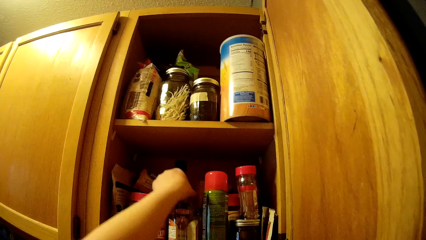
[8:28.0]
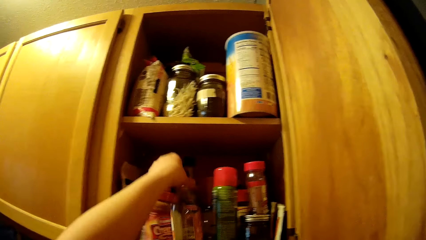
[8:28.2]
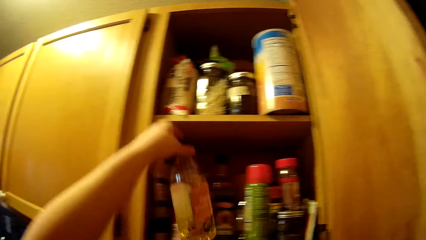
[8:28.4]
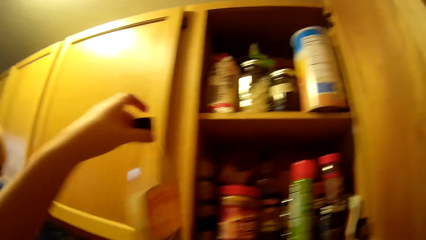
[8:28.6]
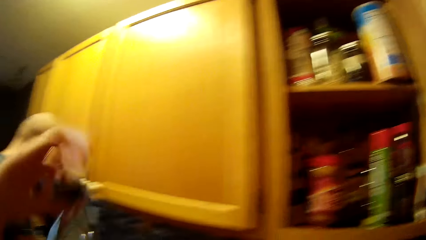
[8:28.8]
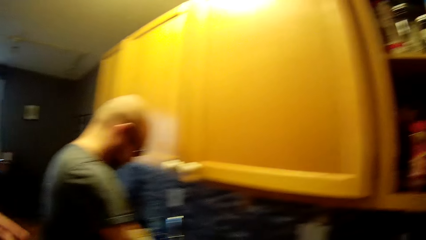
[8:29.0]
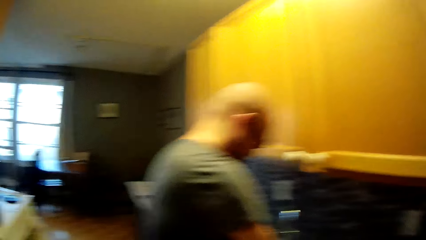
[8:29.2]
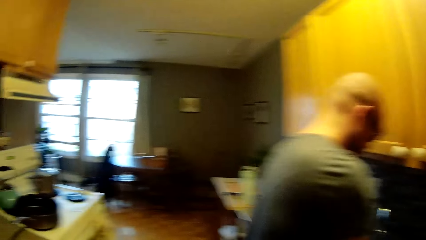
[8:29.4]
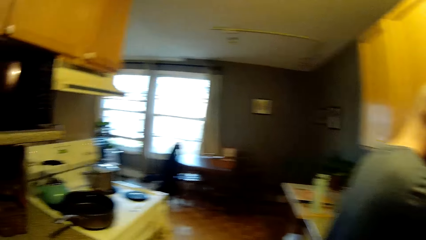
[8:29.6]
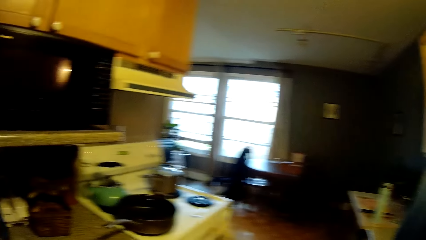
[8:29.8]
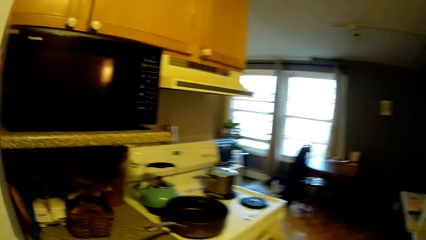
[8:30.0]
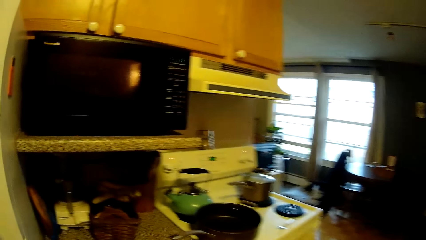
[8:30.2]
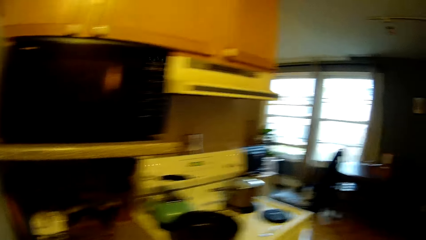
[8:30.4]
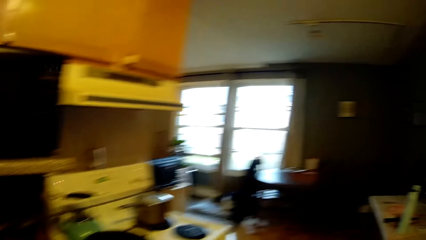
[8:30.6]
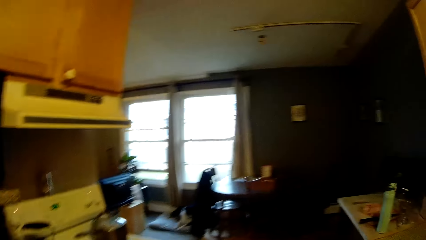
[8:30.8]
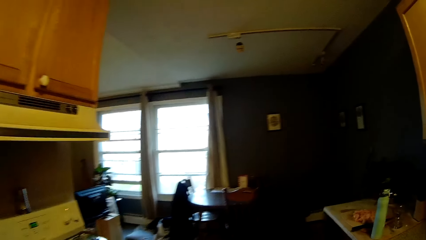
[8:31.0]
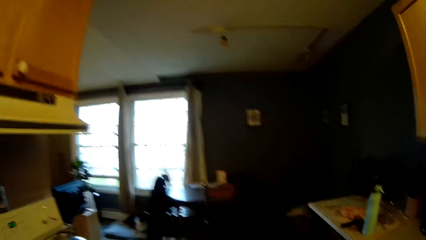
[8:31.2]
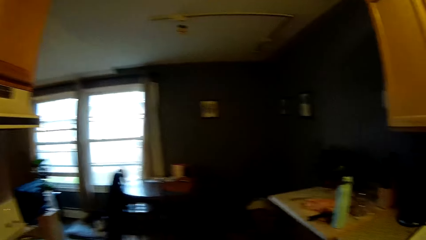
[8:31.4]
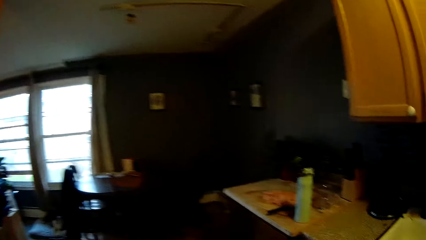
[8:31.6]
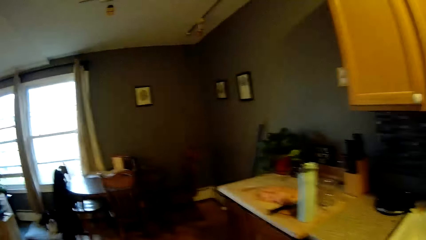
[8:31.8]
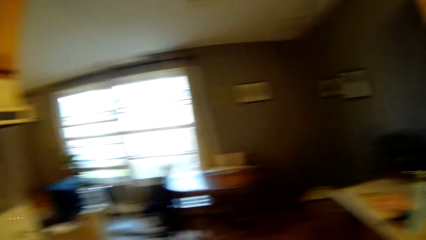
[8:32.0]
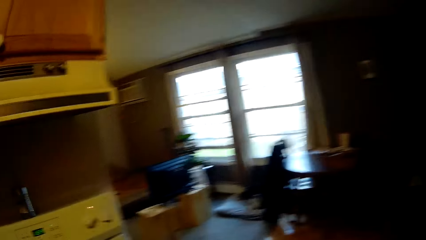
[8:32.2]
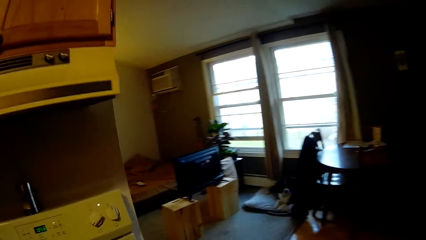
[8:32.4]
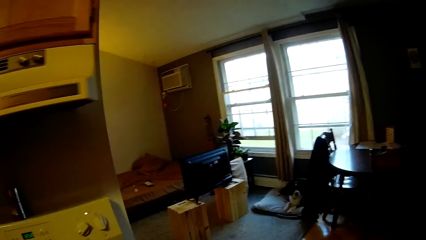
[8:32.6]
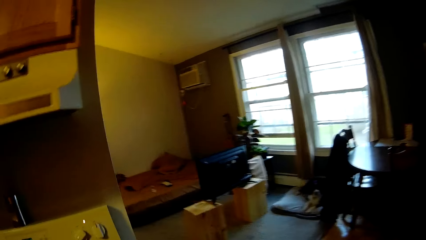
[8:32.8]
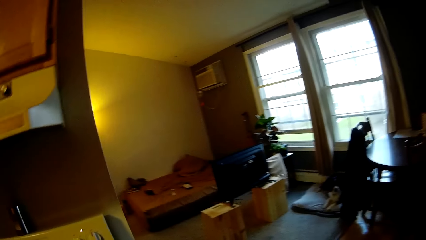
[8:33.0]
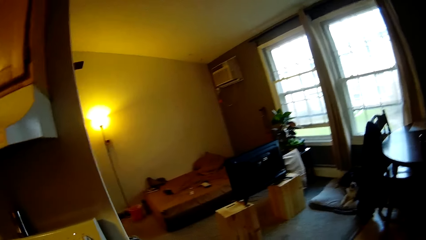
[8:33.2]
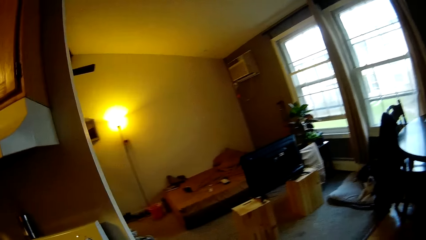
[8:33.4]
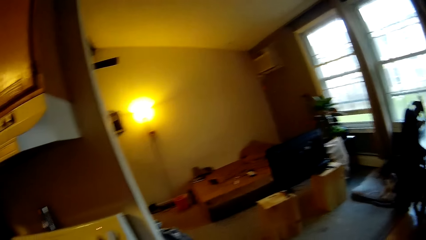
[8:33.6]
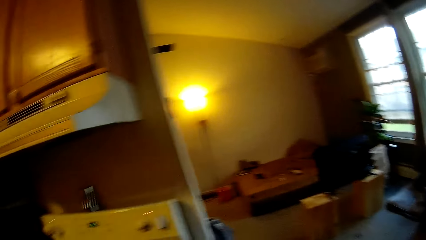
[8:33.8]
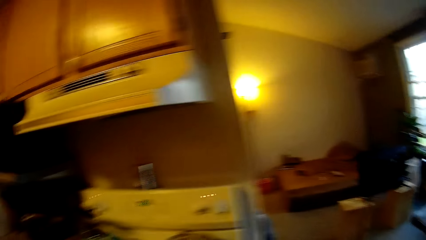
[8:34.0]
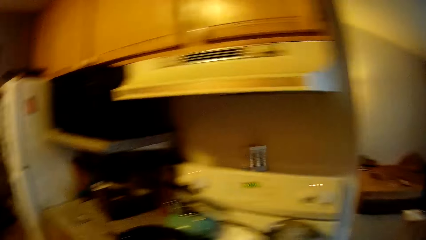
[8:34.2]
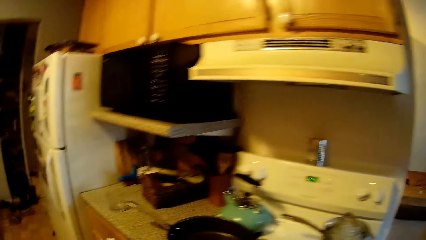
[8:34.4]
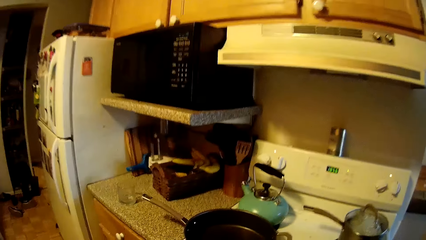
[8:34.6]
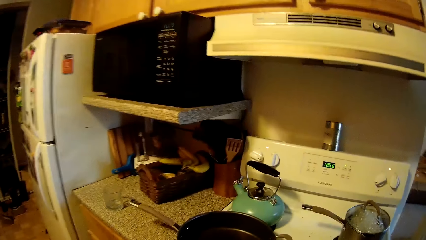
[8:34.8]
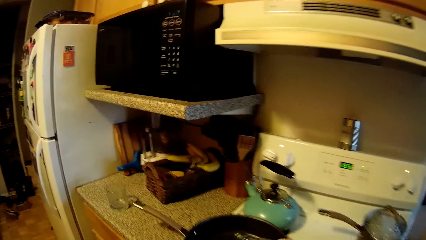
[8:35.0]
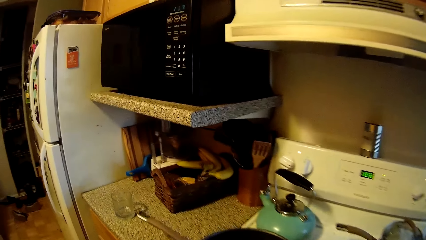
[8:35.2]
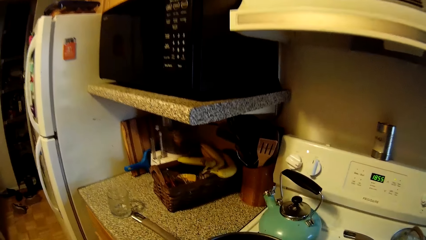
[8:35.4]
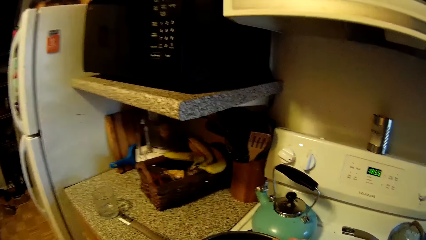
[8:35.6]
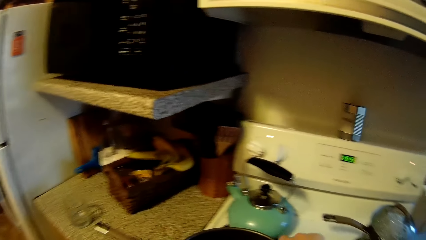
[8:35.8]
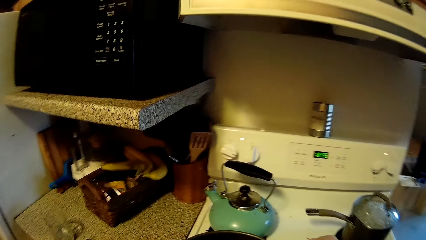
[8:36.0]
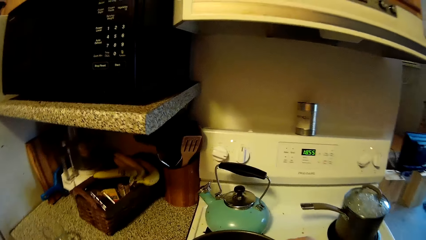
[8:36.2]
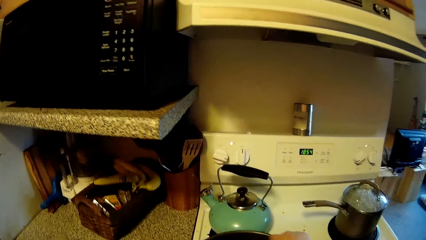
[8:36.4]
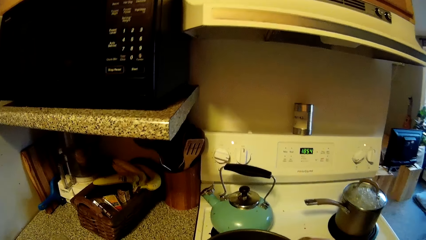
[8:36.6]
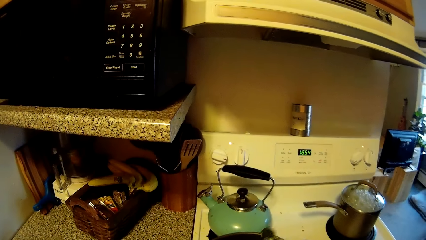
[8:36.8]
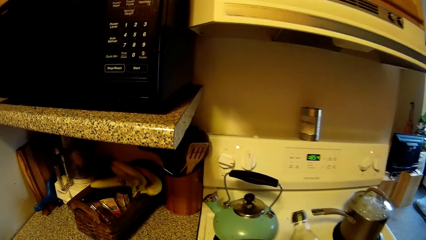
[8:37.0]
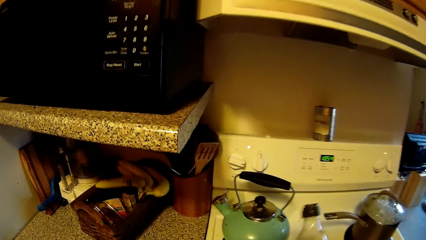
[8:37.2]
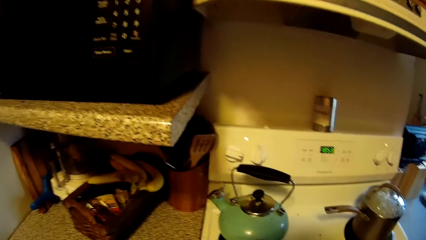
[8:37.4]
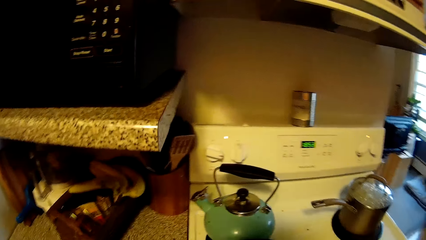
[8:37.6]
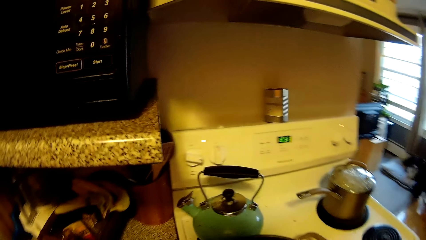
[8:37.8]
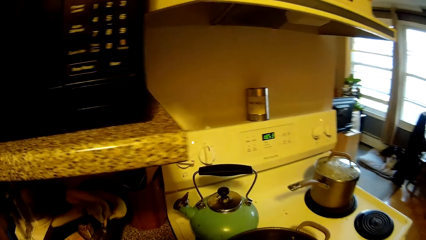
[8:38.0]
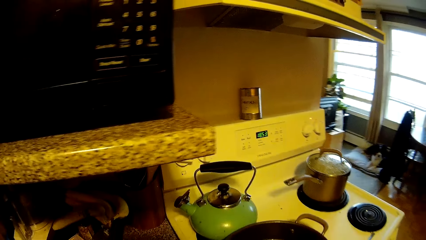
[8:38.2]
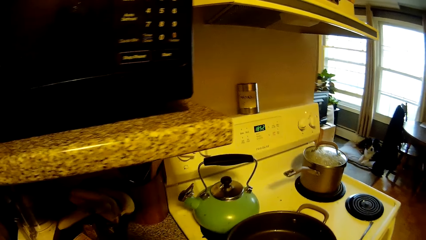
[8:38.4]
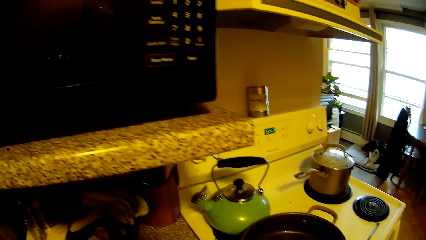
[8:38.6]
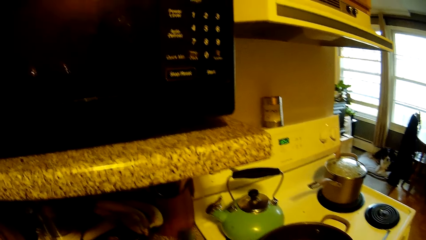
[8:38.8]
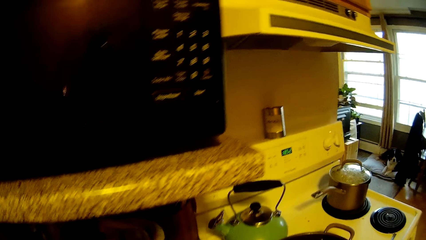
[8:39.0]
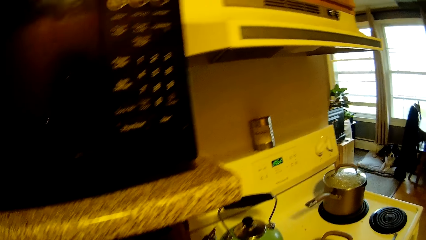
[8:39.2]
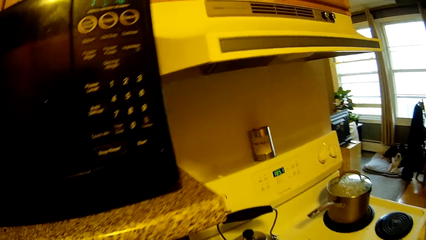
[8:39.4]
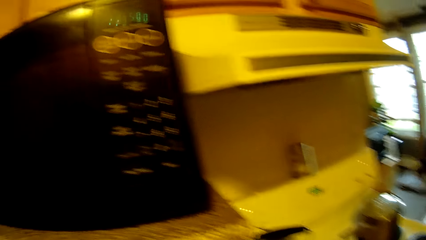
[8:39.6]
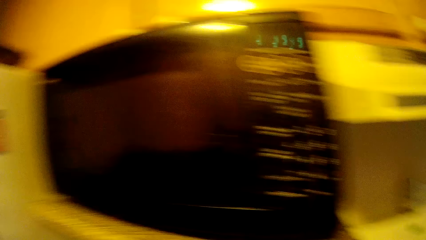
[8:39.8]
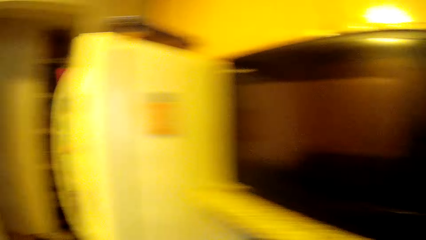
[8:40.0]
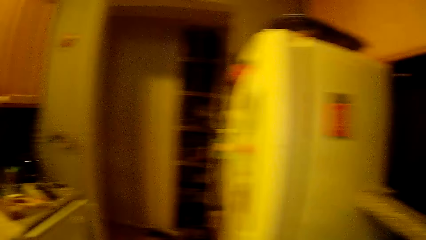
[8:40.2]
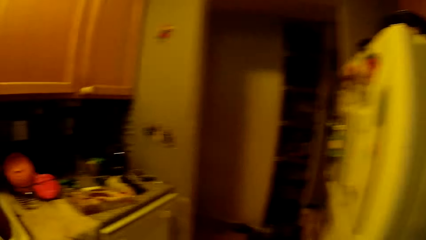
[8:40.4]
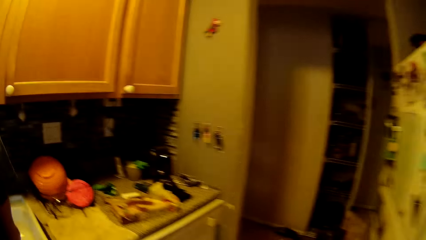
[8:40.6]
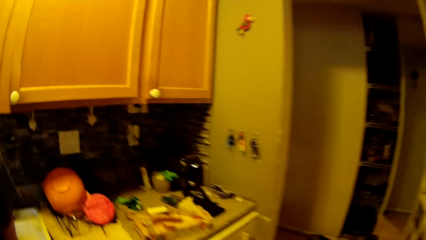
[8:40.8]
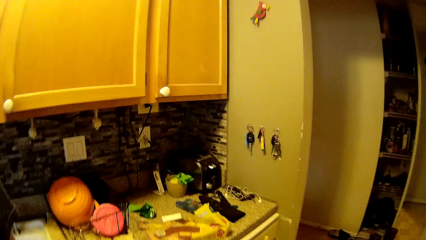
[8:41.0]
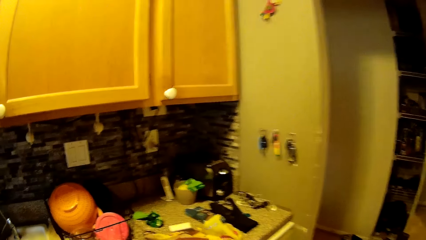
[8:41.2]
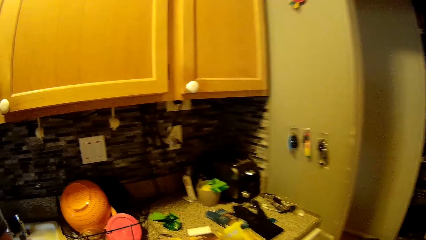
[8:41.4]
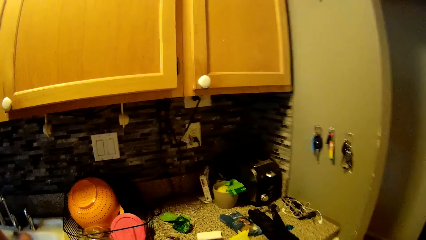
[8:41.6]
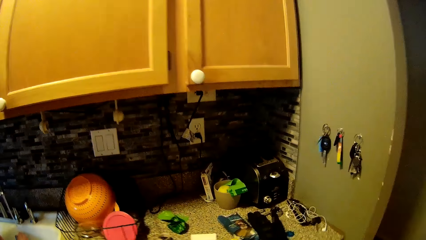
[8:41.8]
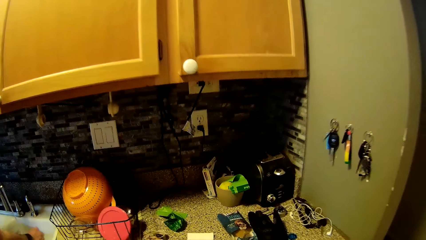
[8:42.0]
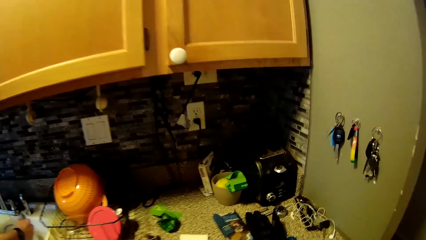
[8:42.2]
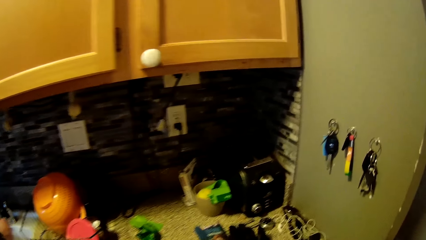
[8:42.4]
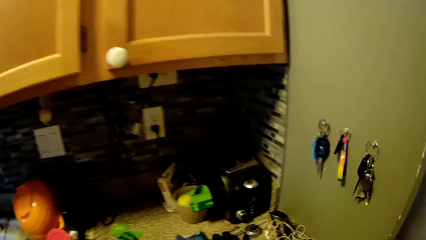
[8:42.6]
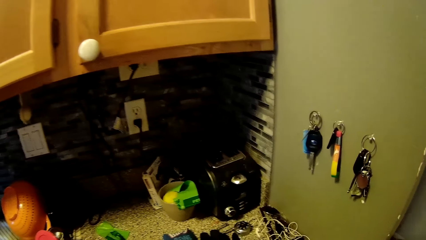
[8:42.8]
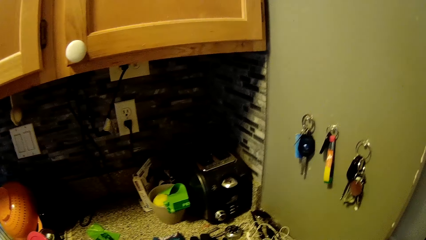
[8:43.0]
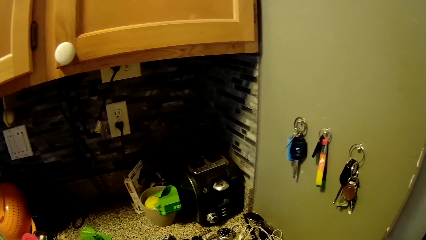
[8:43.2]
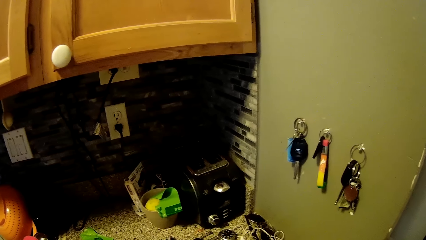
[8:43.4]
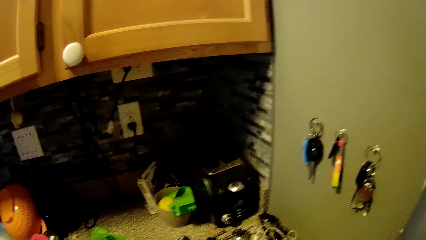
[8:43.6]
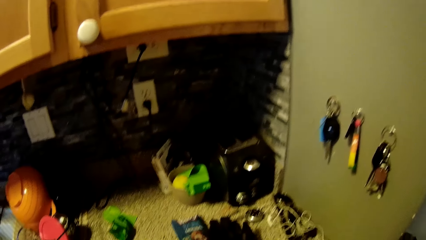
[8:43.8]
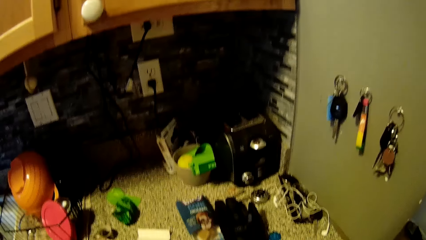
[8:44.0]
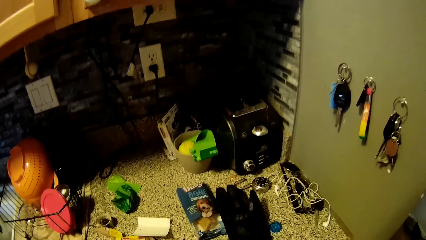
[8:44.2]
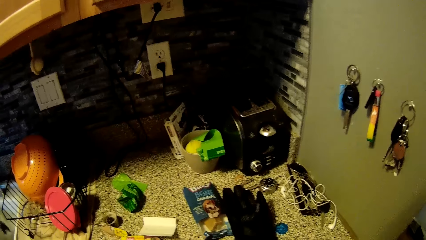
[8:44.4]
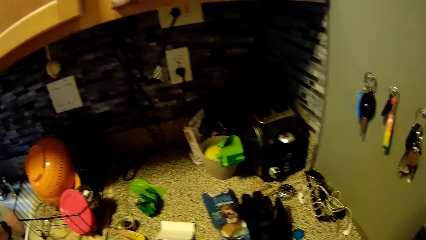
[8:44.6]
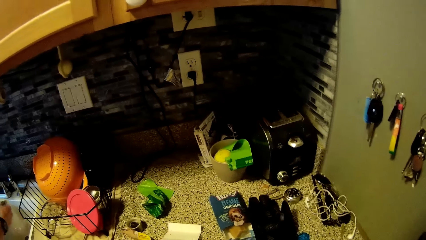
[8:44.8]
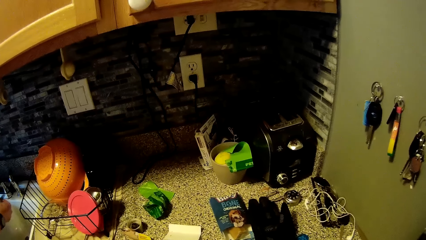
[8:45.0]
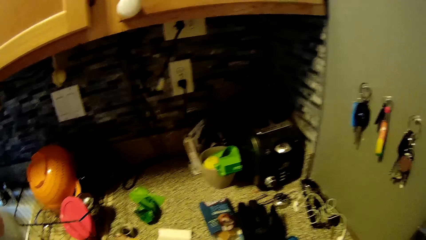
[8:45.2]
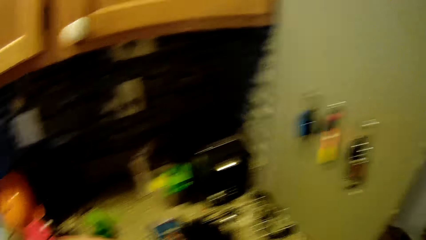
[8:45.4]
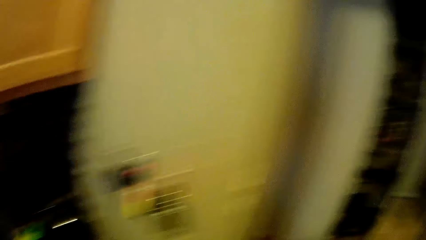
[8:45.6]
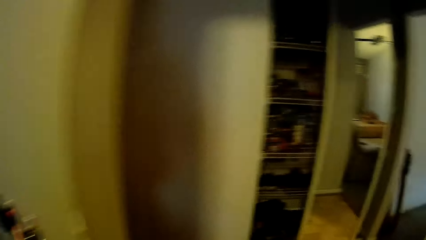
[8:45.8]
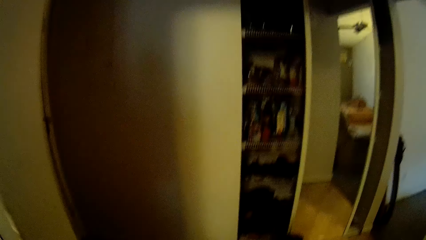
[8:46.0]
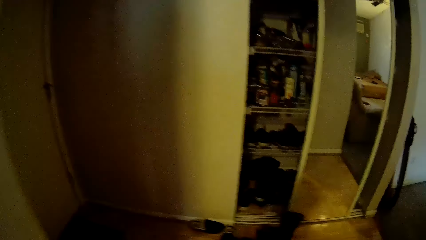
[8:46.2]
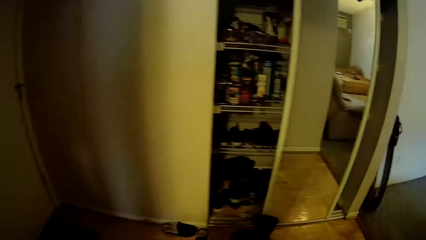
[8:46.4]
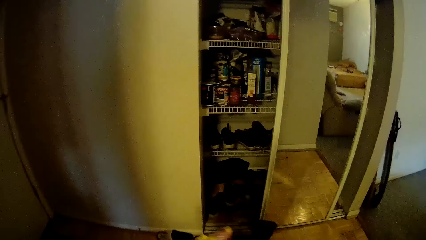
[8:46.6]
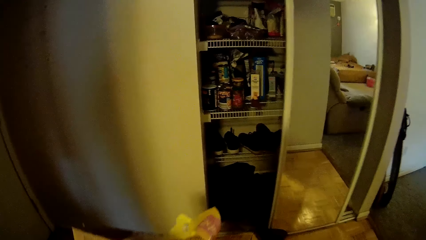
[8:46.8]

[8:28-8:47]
The camera wearer picks a bottle from the cabinet with his left hand. He walks around. He pours oil from the bottle in his right hand into a frying pan.
